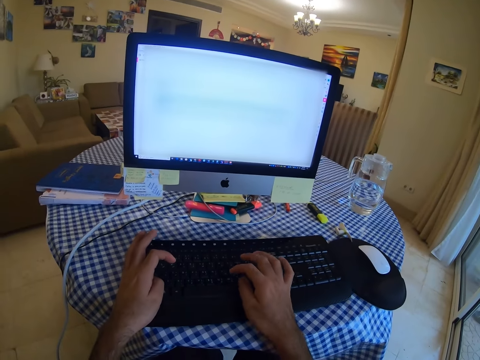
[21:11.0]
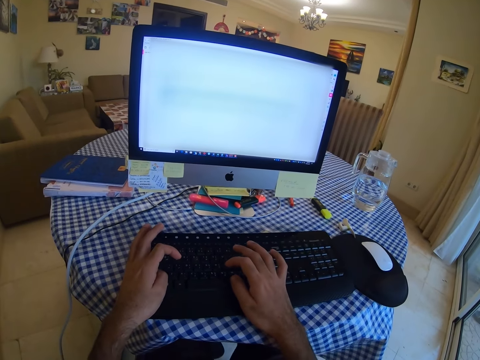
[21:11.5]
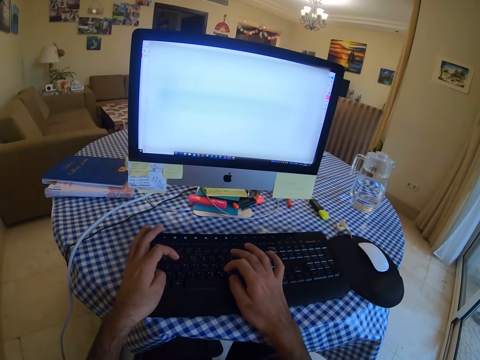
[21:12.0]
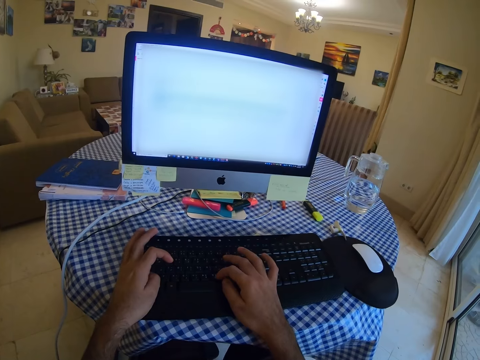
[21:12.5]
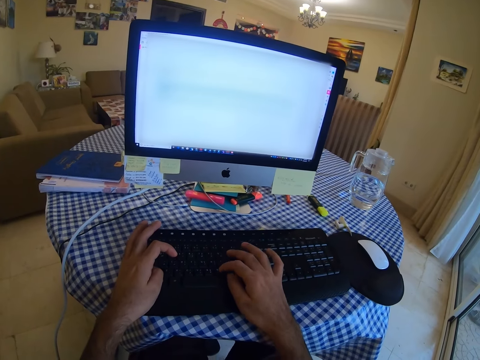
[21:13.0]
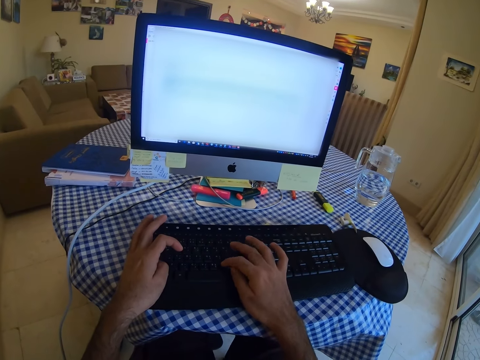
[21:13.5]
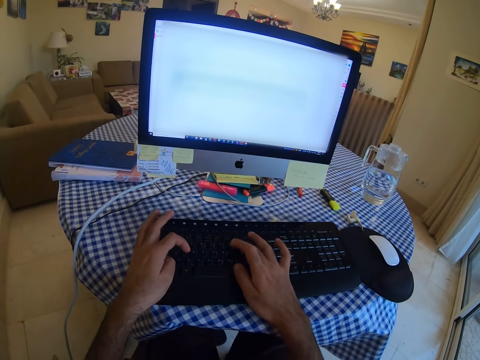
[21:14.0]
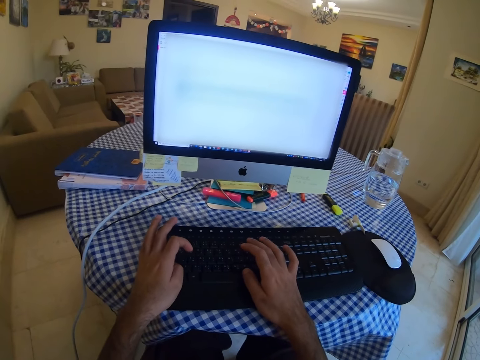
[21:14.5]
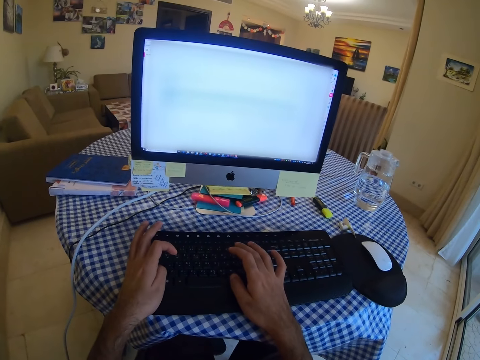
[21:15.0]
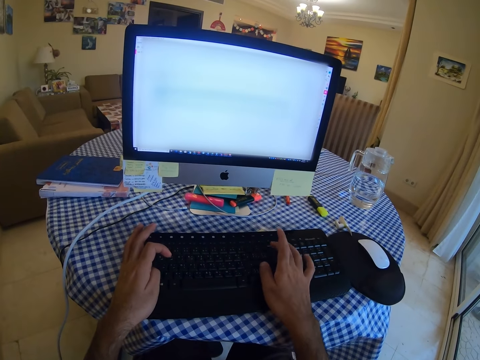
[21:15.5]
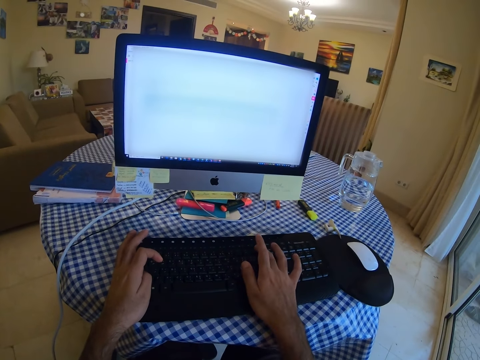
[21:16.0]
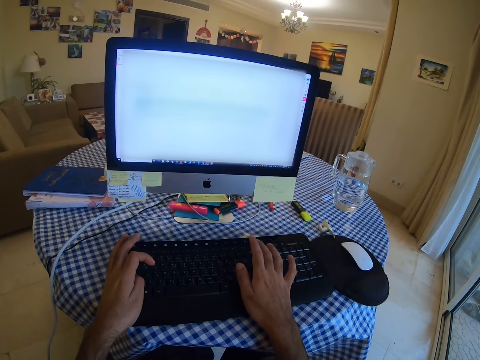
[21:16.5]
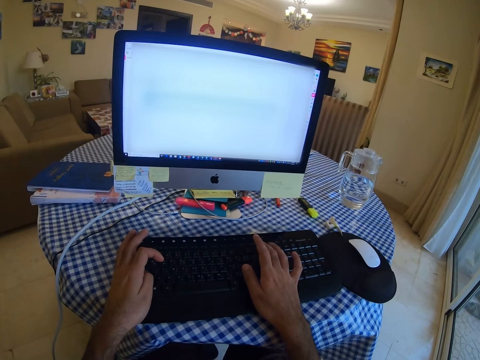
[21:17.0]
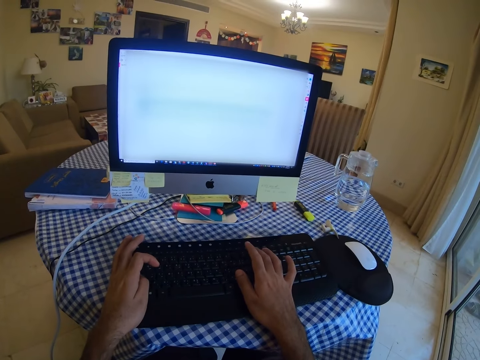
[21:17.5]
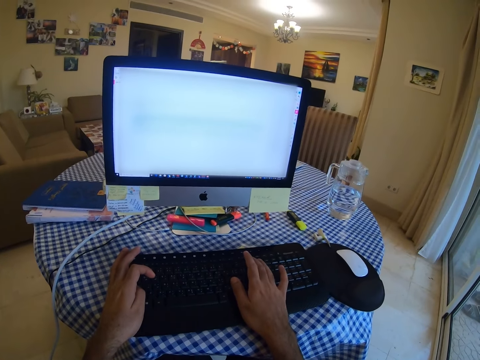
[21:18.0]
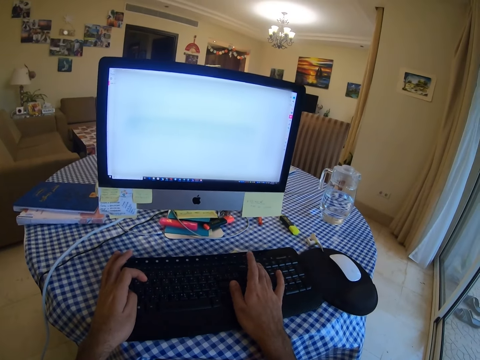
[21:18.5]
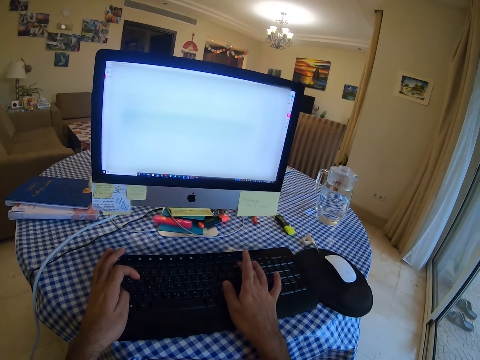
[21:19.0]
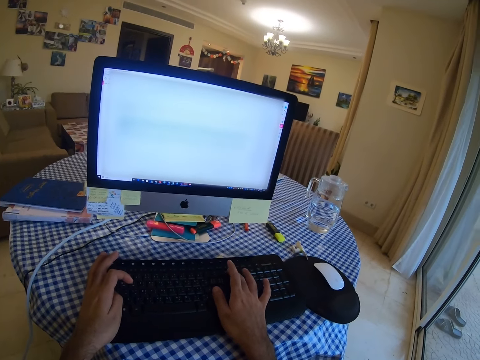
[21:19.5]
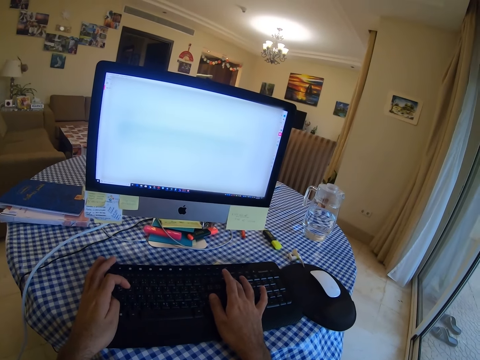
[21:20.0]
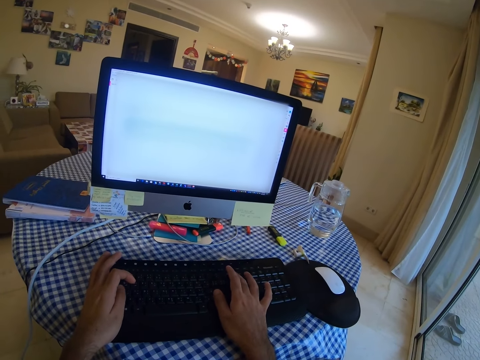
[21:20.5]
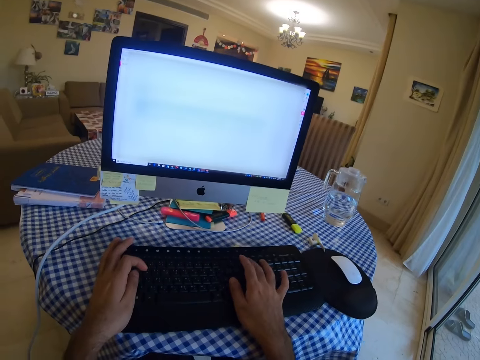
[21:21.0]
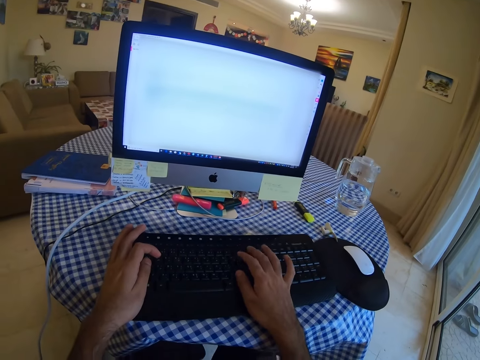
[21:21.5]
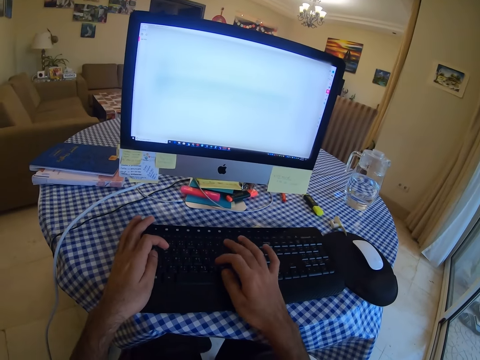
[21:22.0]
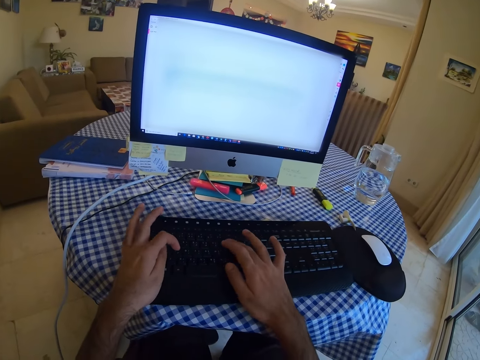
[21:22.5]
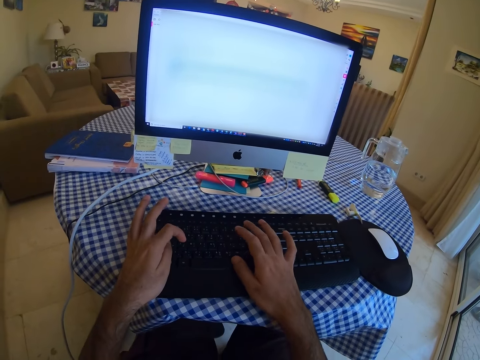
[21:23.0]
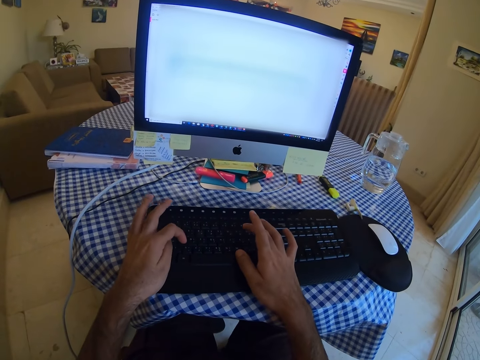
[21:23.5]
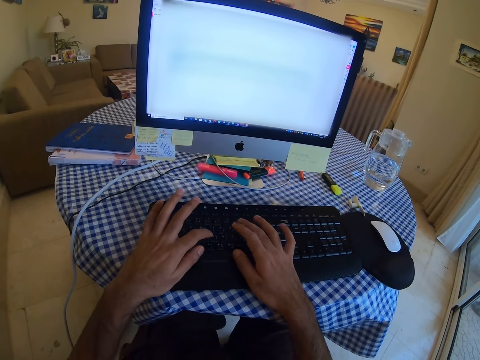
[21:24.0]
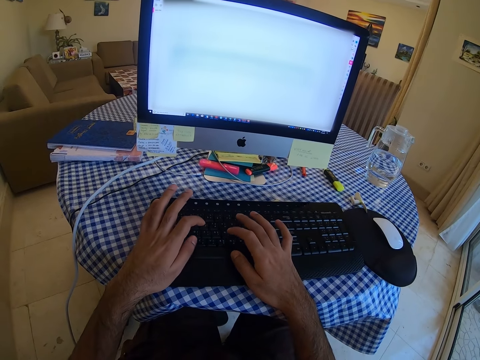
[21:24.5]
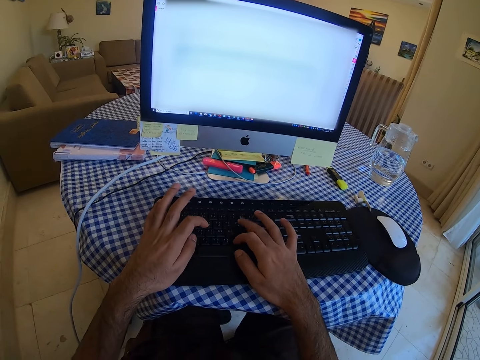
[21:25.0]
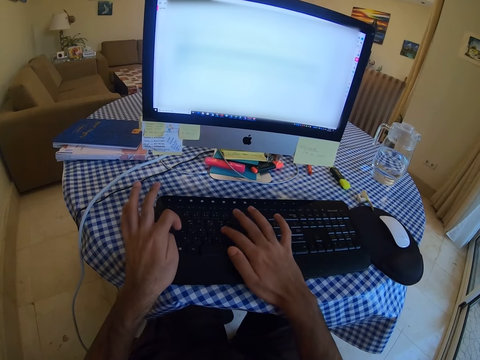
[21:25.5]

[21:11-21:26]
The camera wearer types on a keyboard. They type on the keyboard repeatedly.

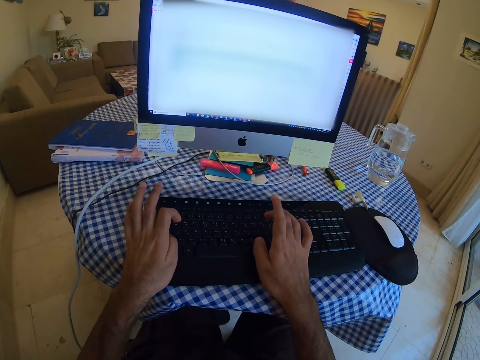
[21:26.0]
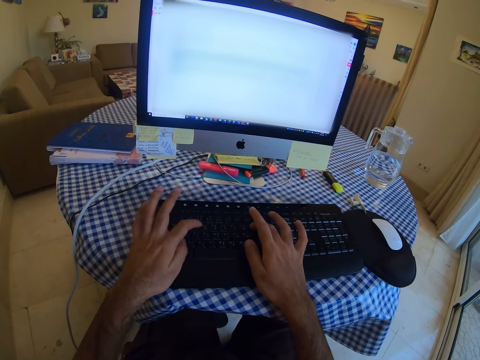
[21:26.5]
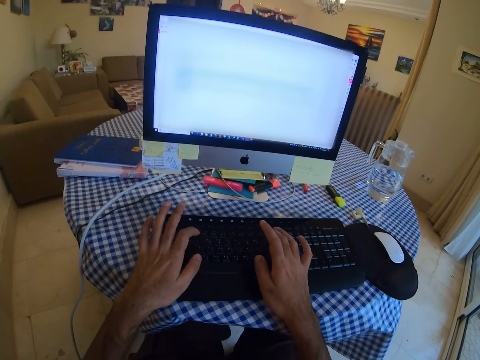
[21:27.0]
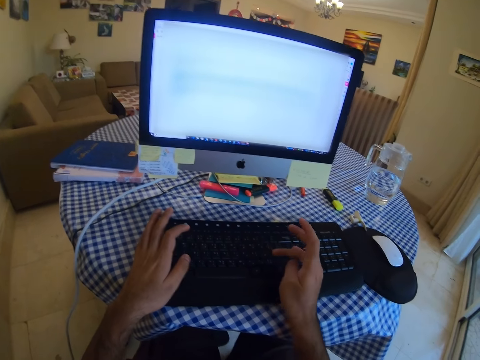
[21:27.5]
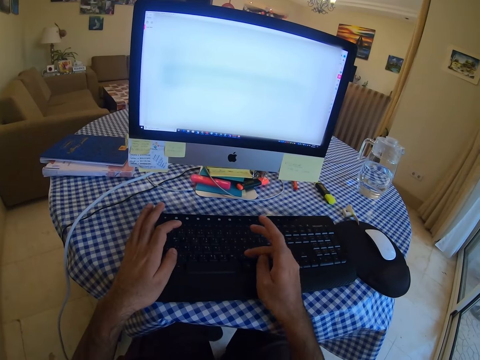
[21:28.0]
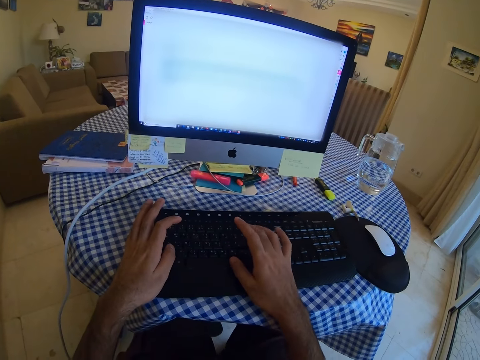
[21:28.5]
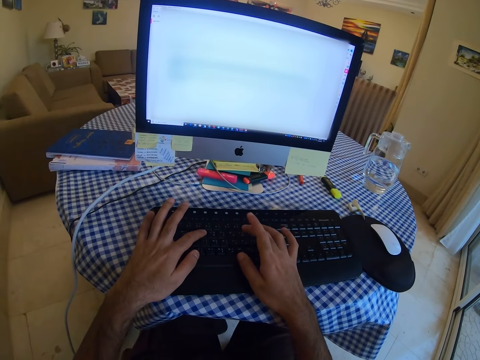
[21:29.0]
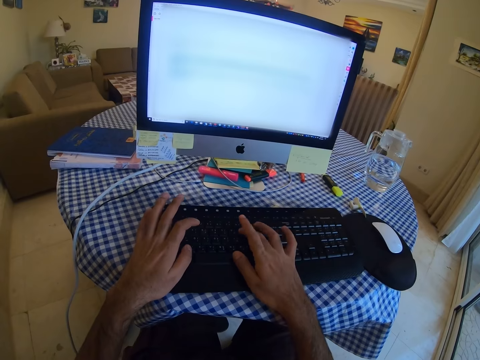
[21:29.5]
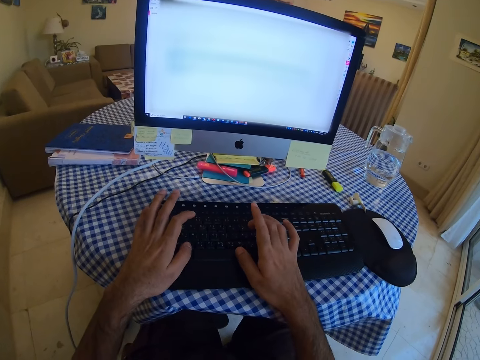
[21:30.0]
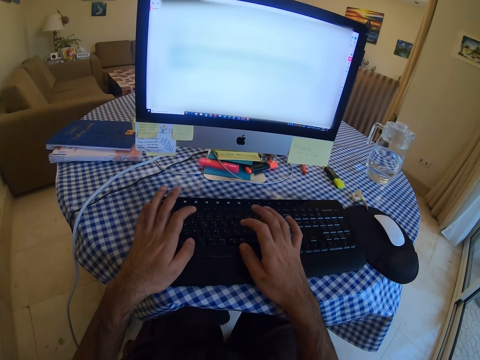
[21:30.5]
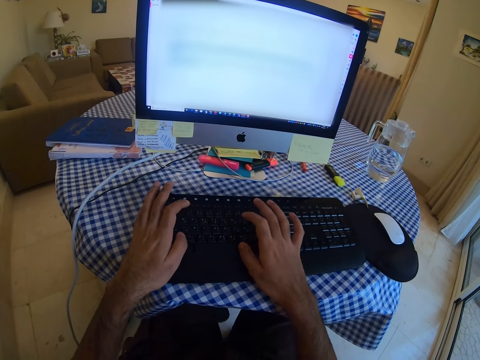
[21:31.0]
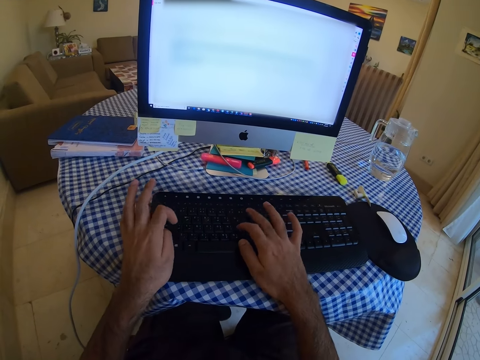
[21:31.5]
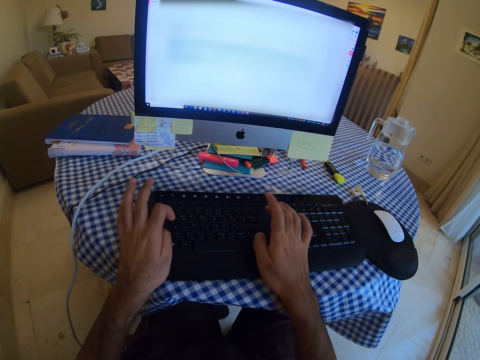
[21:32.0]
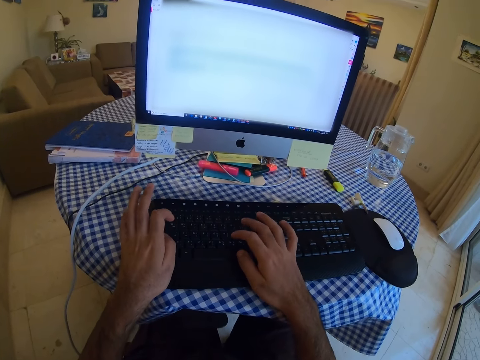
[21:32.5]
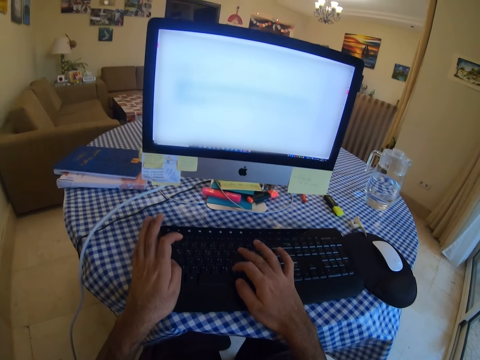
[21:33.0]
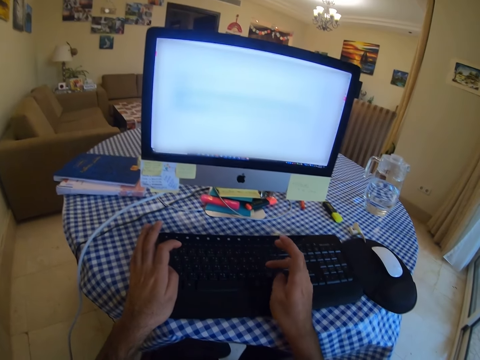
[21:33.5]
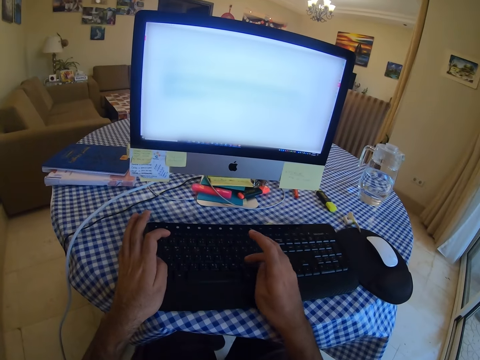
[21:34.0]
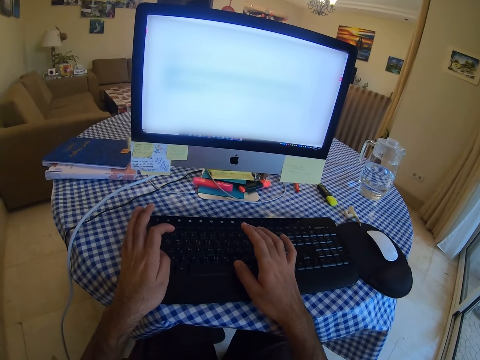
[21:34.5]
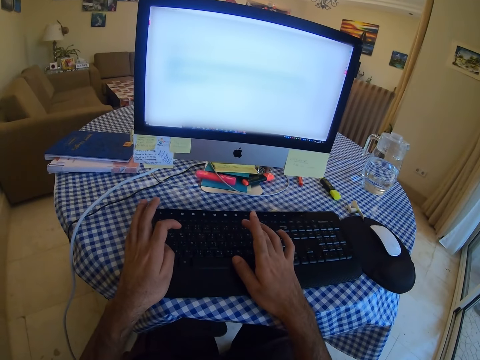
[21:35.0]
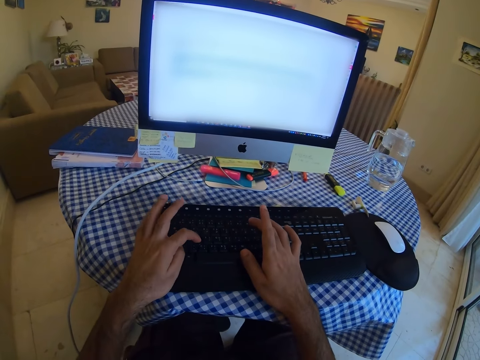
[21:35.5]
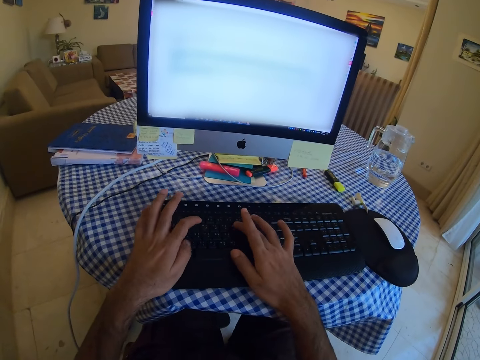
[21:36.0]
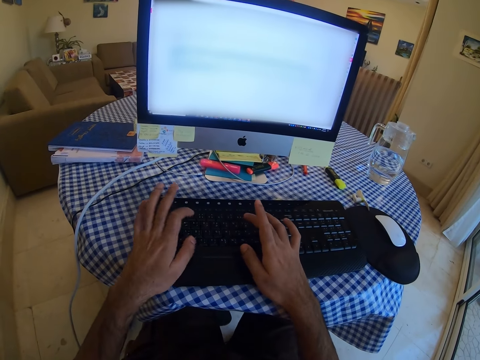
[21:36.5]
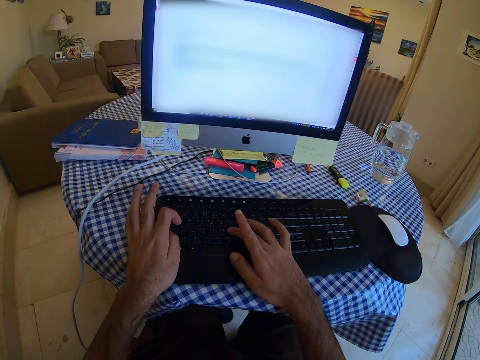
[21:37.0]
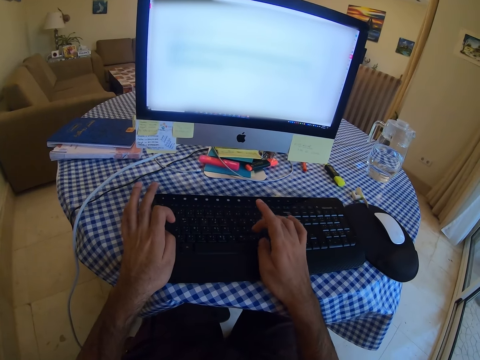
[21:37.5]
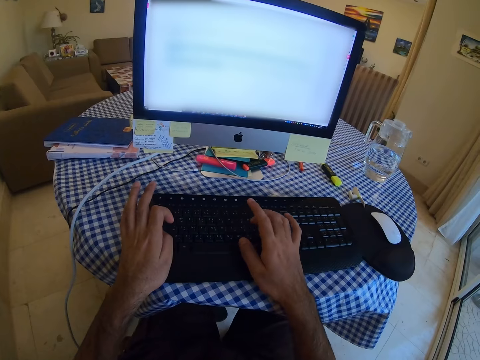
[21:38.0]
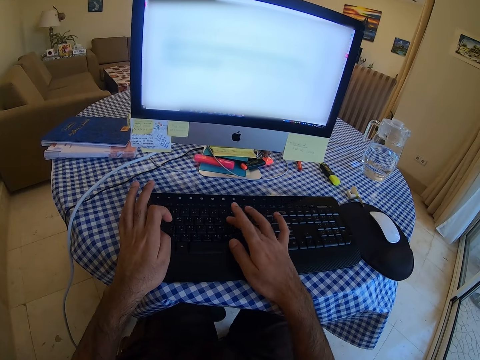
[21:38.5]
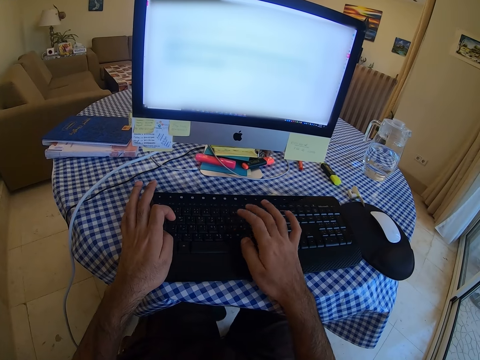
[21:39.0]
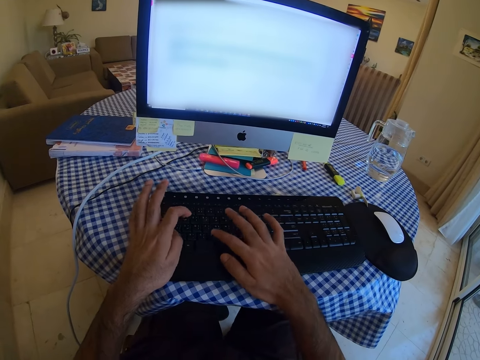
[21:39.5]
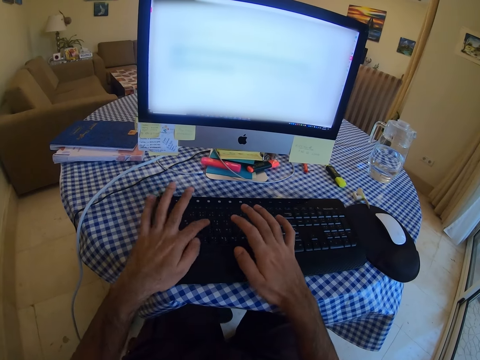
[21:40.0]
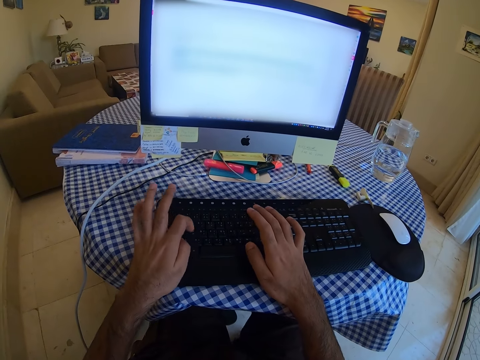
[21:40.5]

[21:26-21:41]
The camera wearer types on a keyboard. They type on the keyboard repeatedly.
